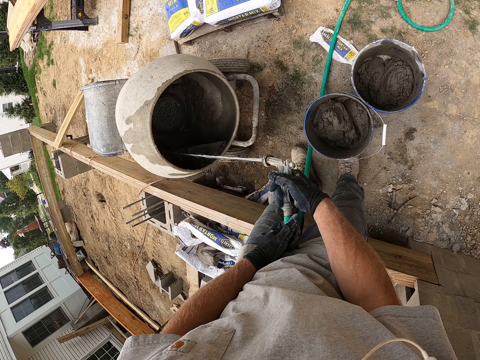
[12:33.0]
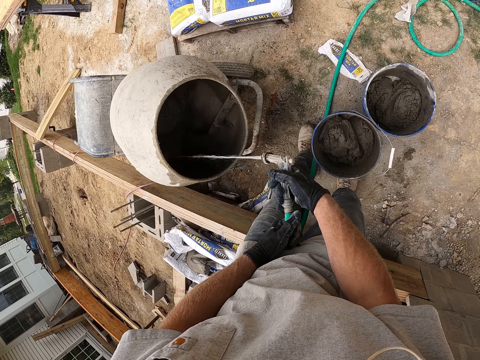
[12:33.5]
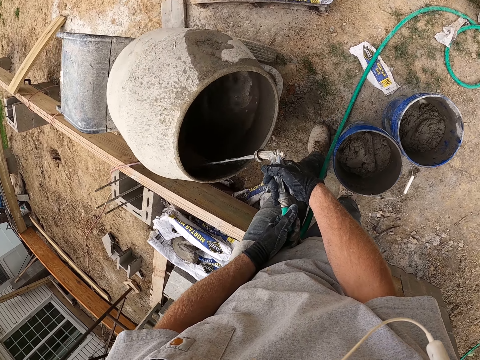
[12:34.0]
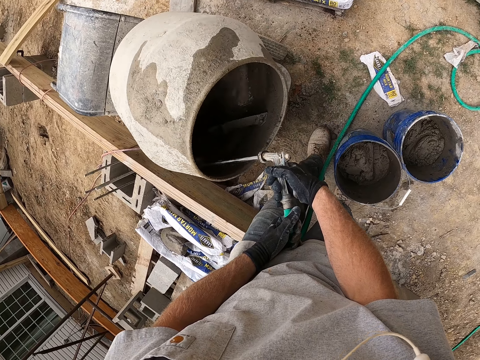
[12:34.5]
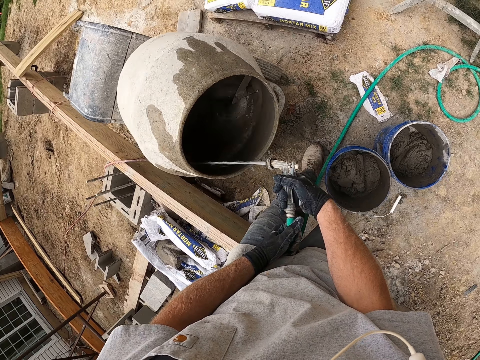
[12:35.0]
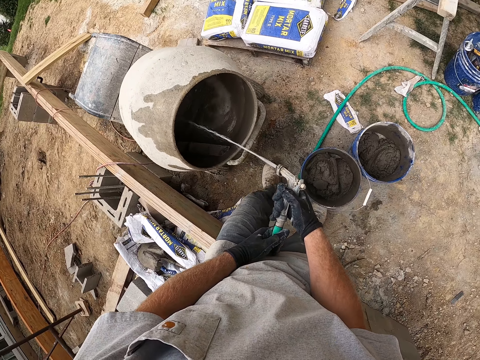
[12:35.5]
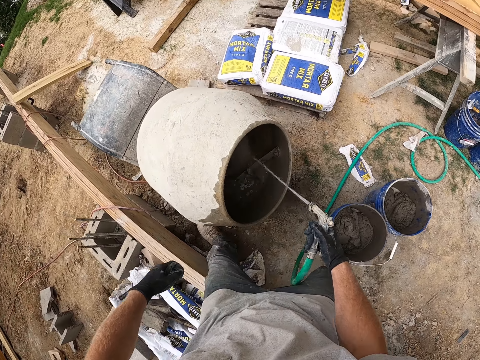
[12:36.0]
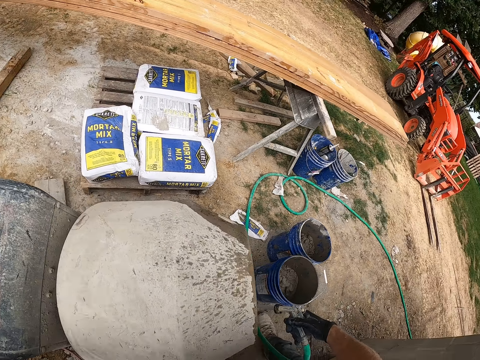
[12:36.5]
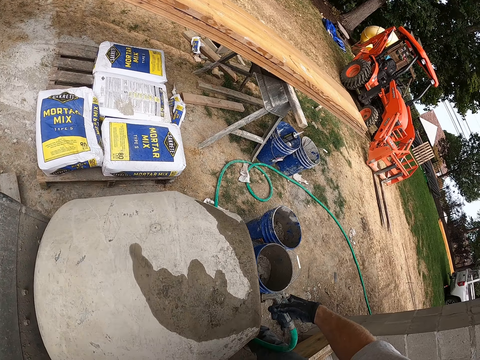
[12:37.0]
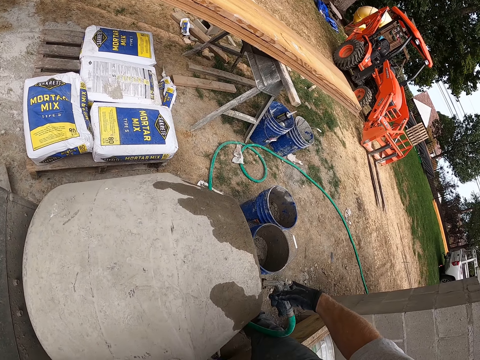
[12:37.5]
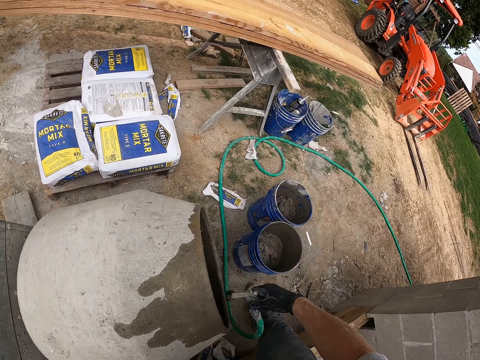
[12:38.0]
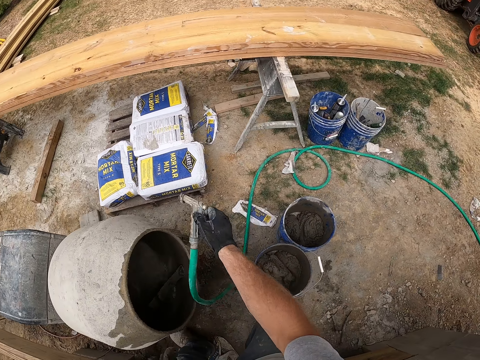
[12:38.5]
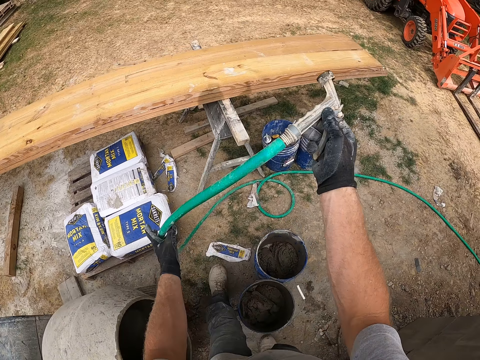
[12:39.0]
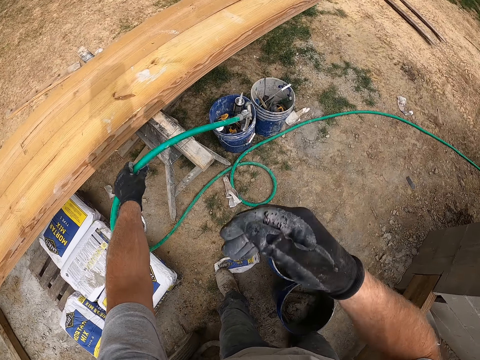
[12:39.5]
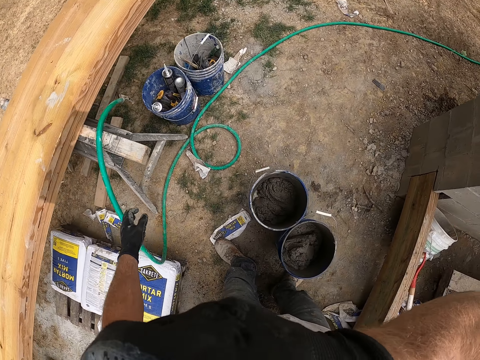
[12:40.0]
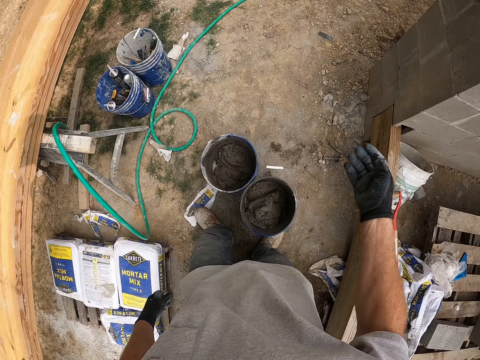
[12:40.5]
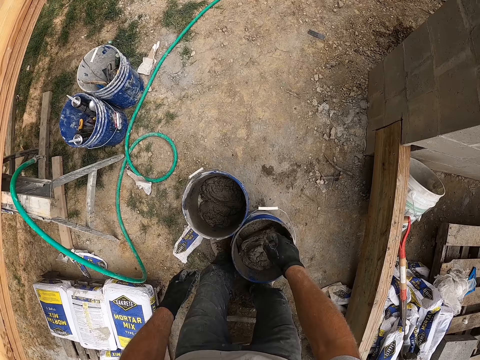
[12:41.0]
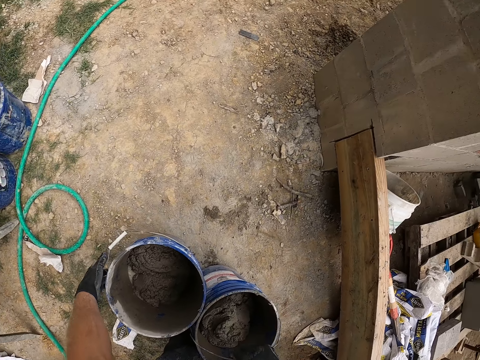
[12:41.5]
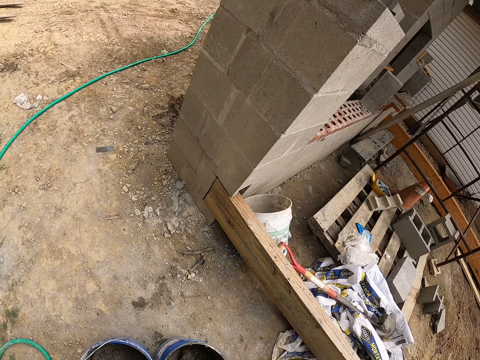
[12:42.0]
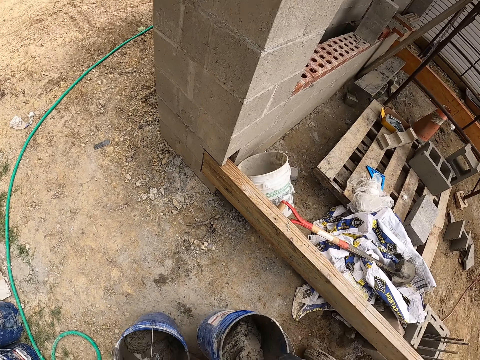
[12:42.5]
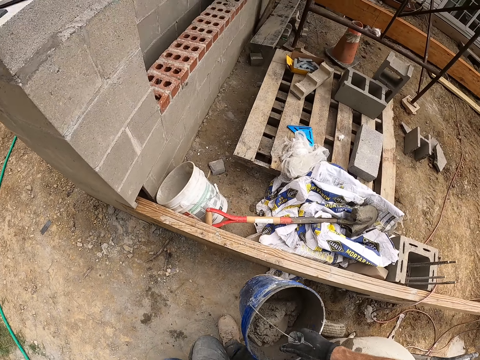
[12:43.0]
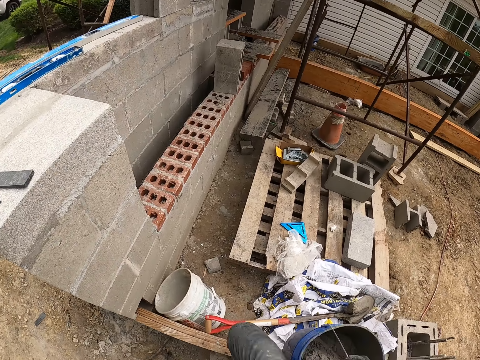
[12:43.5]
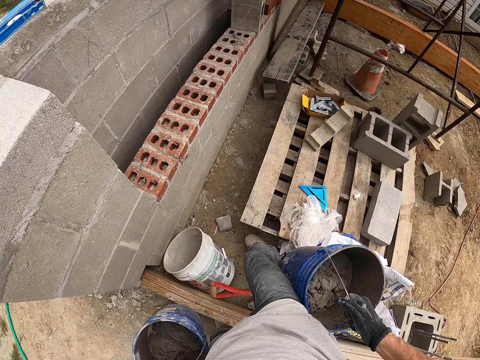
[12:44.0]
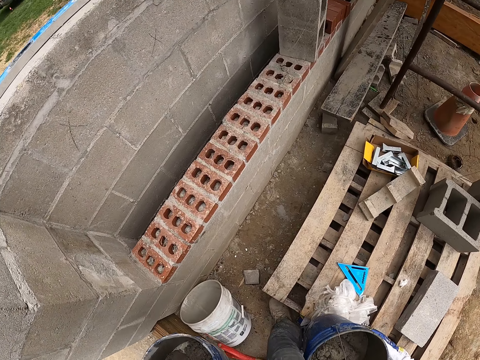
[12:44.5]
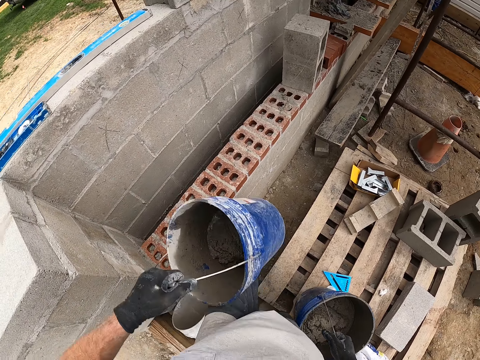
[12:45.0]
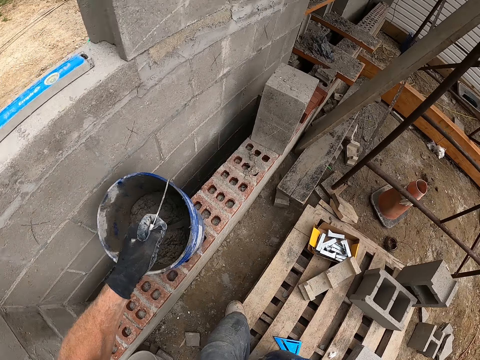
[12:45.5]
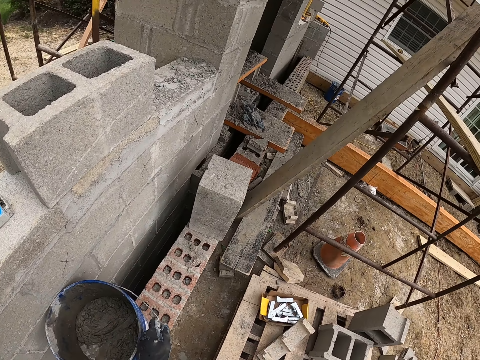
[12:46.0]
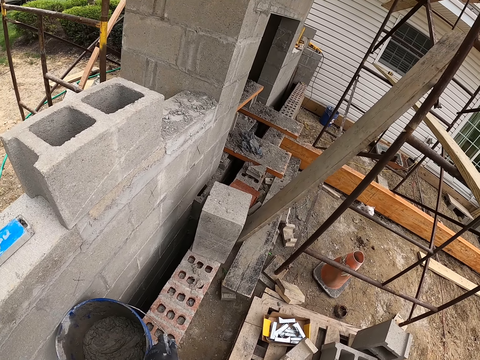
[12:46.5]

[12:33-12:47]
The camera wearer switches off the mixing machine. He adjusts the concrete mixer machine with a hand. He adjusts the water hose pipe. He drops the water hose pipe on the jutting part of a wood. He hangs the hose pipe on a stool. He carries the buckets of mortar. He picks up the buckets from the ground. He walks around a construction site and raises his legs over a wooden barrier. He drops one of the buckets of mortar on a laid line of bricks. He looks around the construction site.

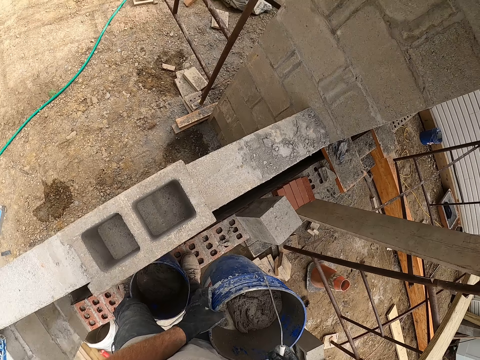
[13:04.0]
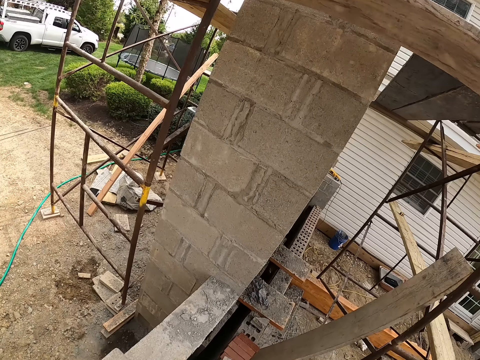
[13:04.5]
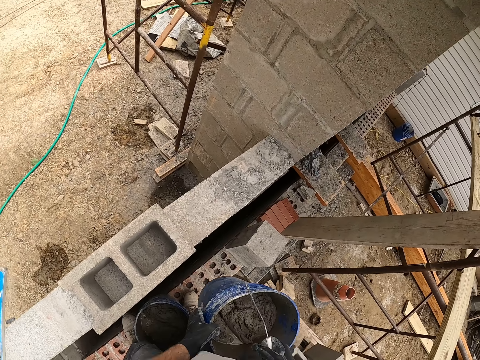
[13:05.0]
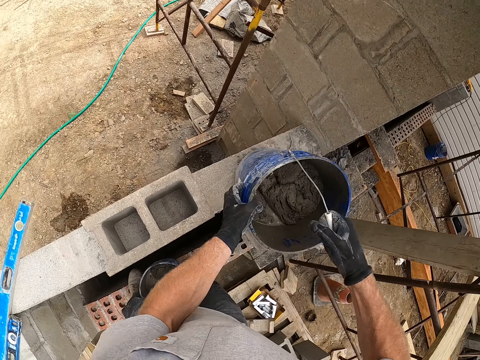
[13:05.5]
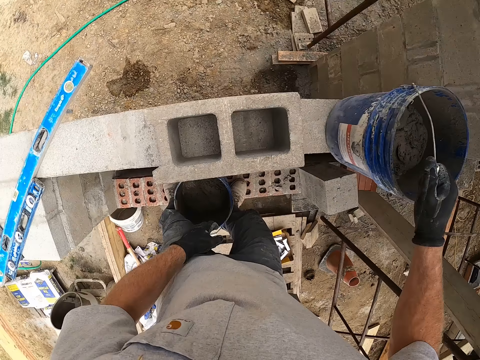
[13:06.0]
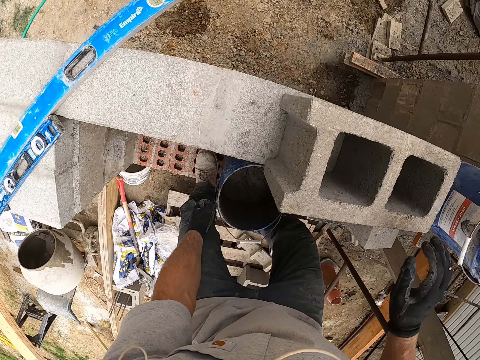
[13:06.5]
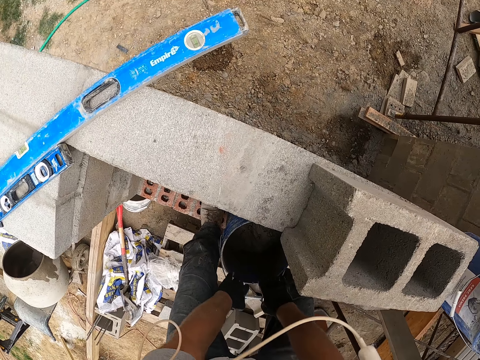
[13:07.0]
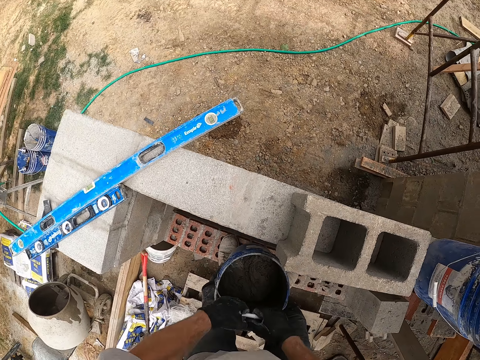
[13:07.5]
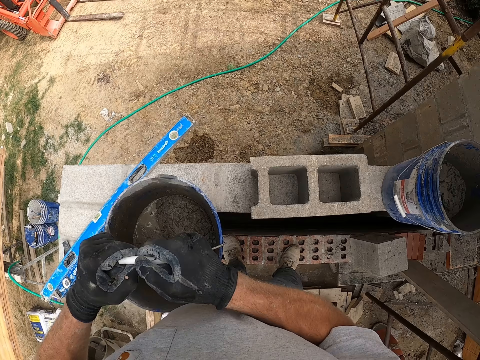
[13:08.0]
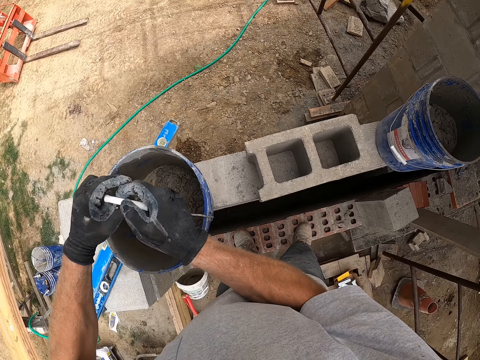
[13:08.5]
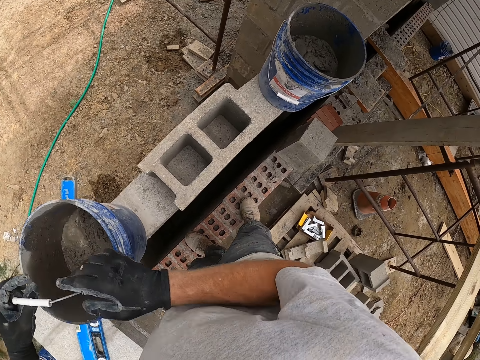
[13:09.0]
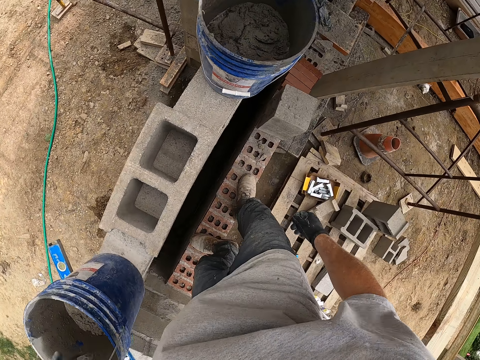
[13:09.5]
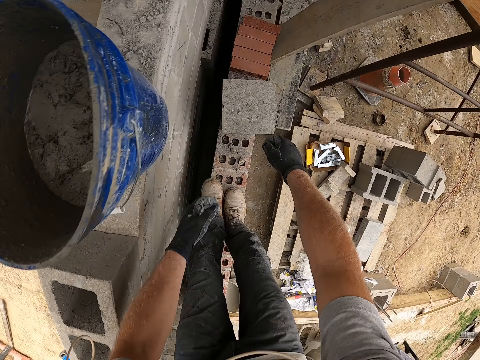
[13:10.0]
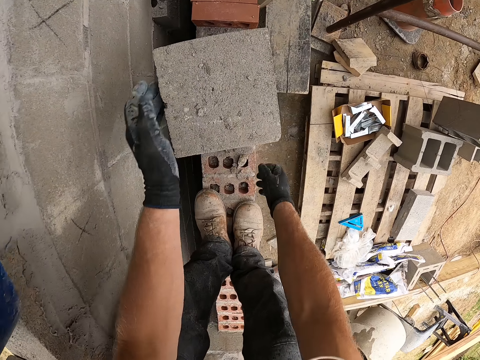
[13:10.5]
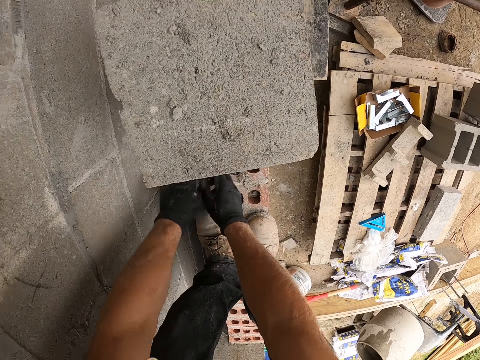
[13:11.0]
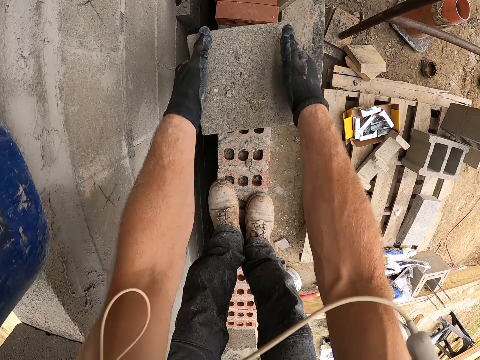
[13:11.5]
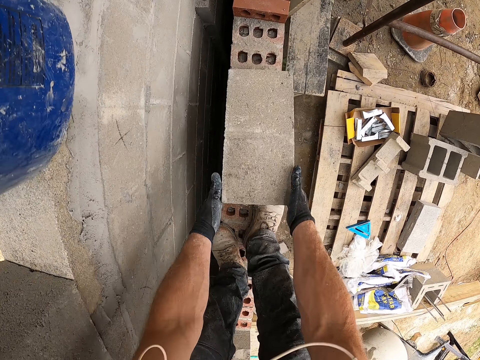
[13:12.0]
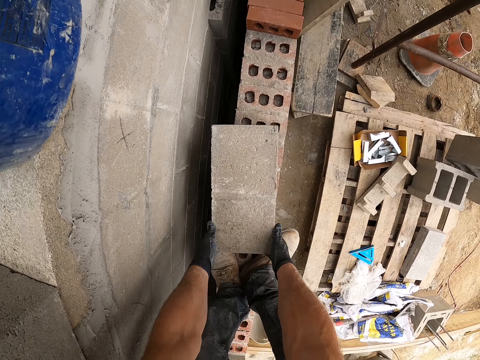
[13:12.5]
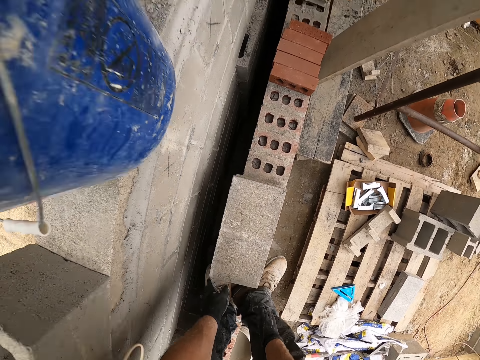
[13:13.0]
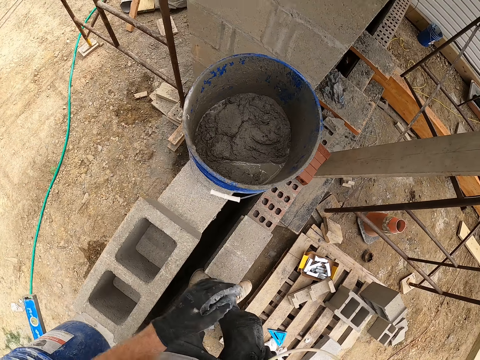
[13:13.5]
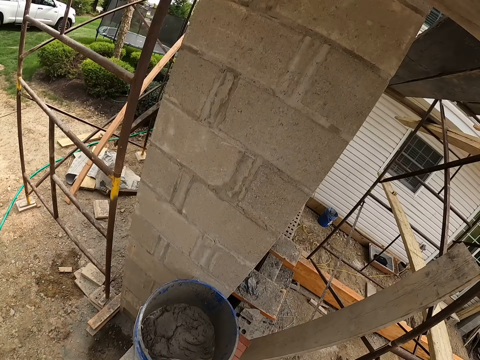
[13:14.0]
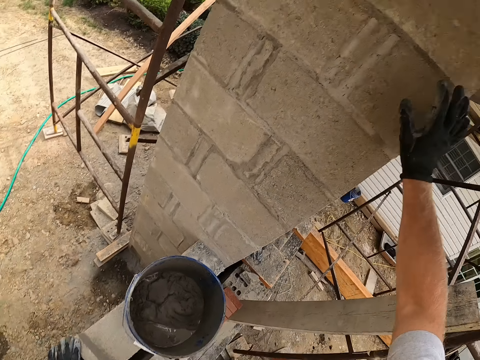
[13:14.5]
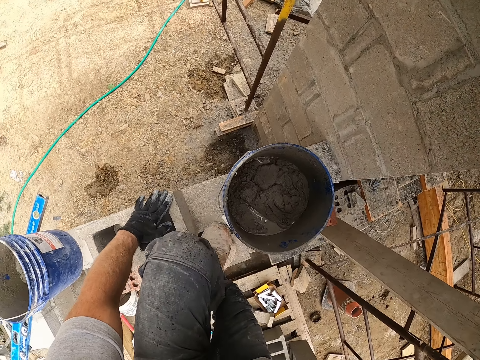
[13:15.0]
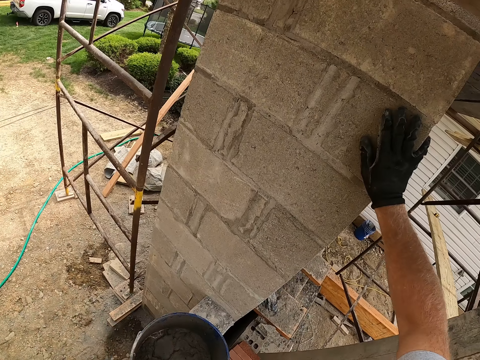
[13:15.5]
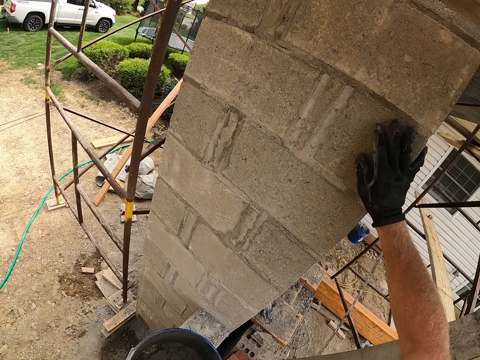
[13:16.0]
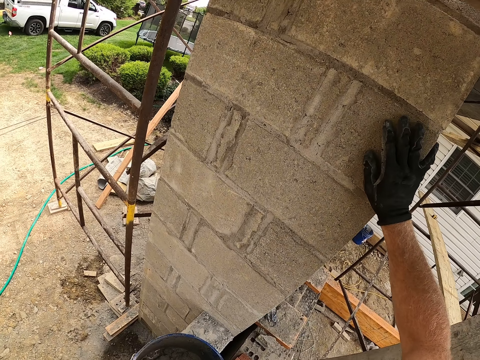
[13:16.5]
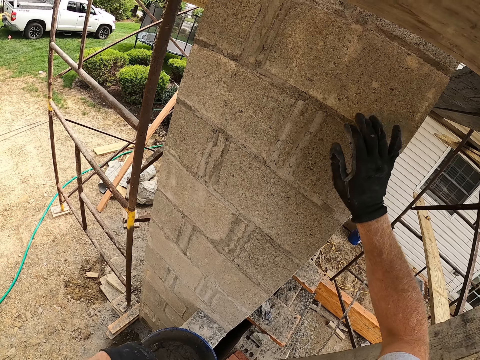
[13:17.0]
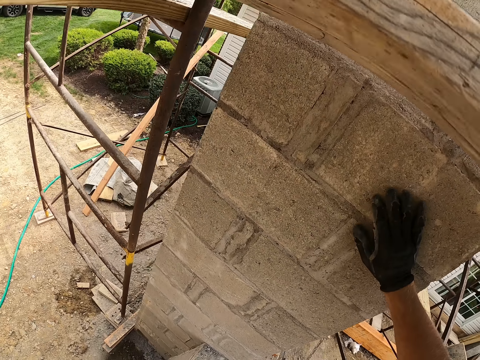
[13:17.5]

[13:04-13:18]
The camera wearer drops the bucket of mortar on a block of fence. He lifts up the second bucket of mortar from a wall. He drops the second bucket of mortar on the block fence. He moves a block on the wall with a hand. He rests the block on its side. He leans his hand on the wall, rests his palm on the block, and places his foot on the block fence. He climbs on the wall.
